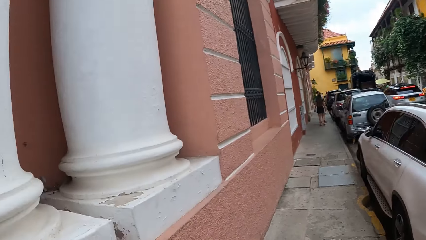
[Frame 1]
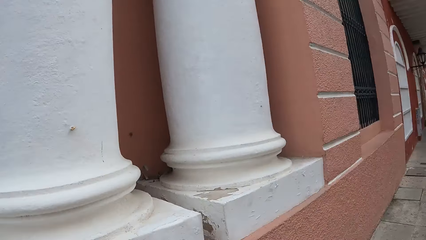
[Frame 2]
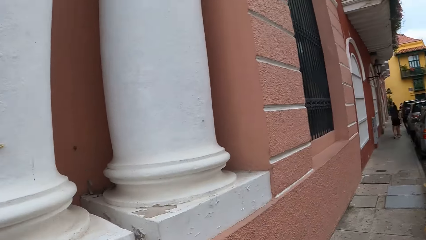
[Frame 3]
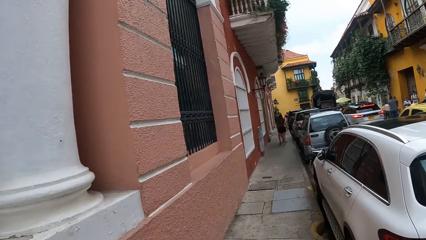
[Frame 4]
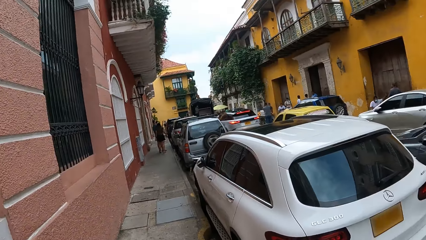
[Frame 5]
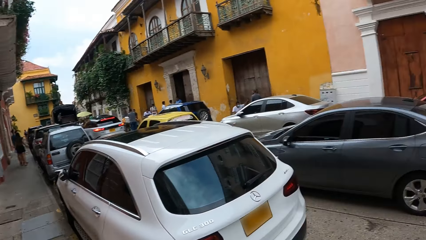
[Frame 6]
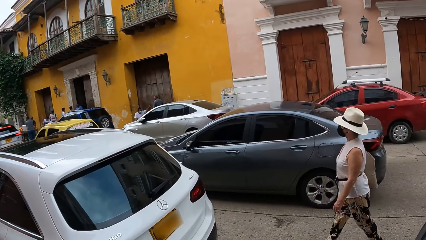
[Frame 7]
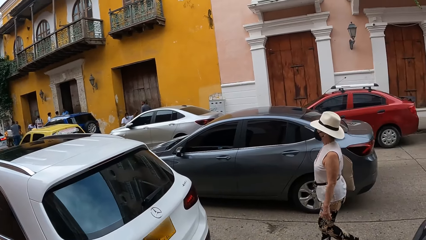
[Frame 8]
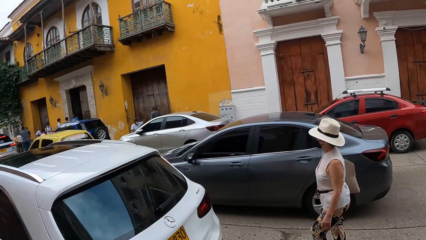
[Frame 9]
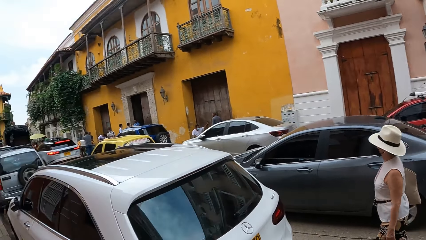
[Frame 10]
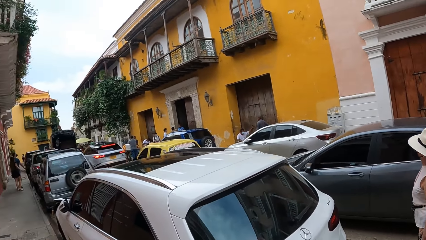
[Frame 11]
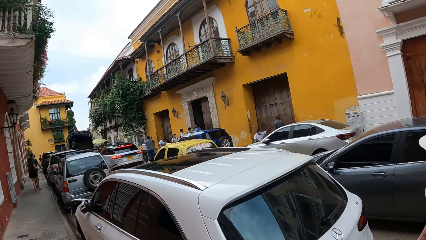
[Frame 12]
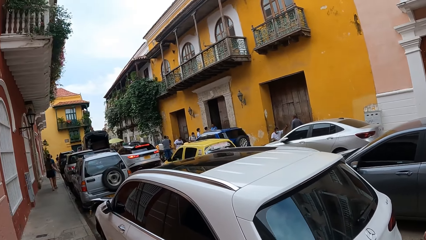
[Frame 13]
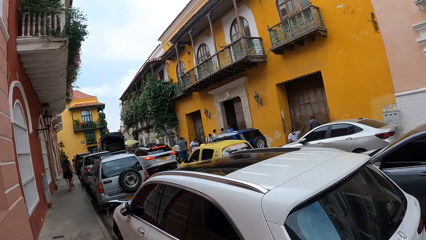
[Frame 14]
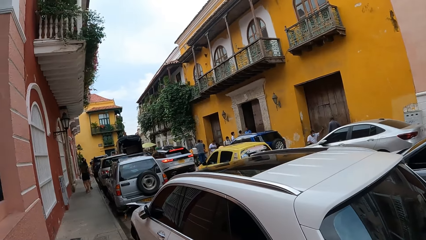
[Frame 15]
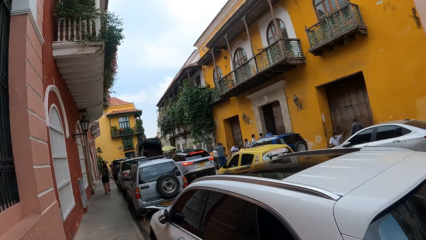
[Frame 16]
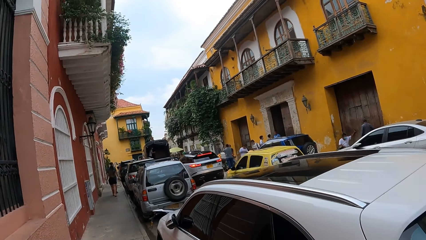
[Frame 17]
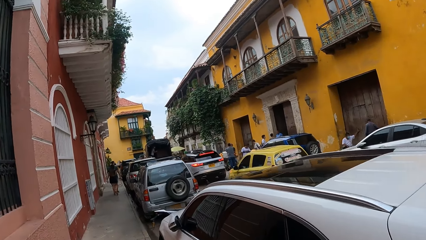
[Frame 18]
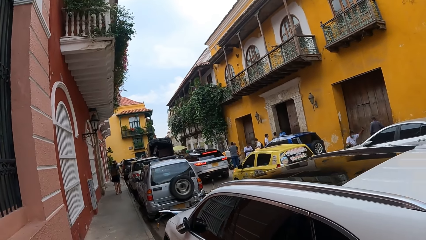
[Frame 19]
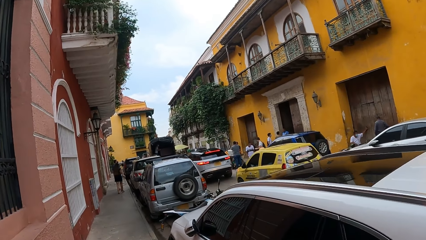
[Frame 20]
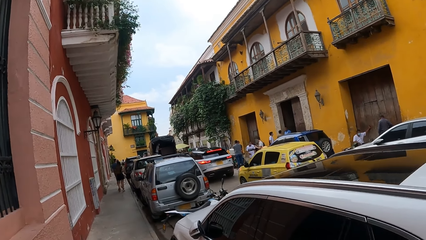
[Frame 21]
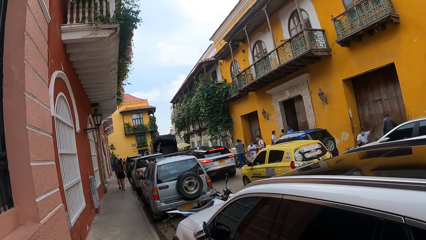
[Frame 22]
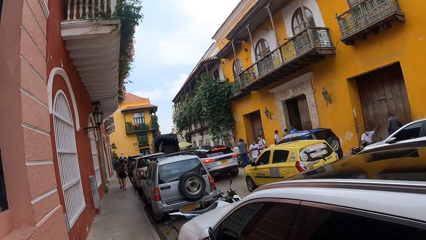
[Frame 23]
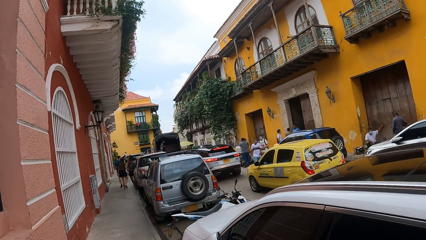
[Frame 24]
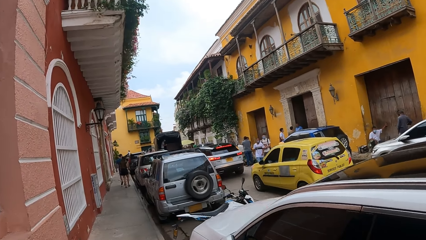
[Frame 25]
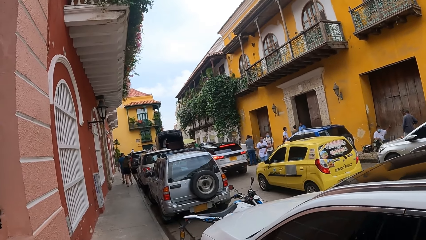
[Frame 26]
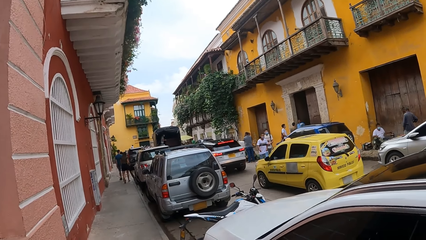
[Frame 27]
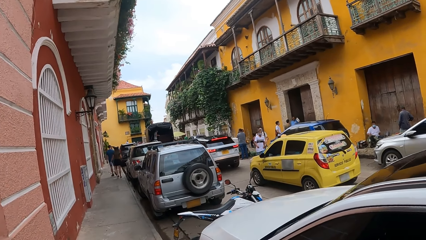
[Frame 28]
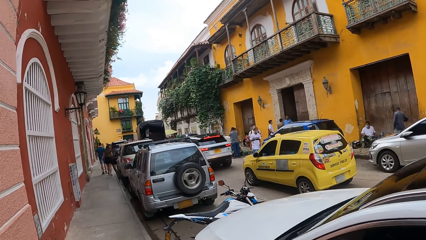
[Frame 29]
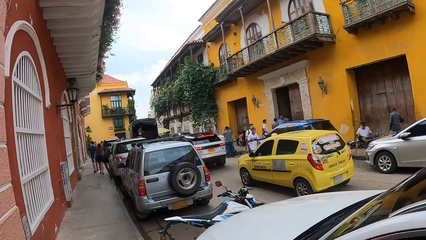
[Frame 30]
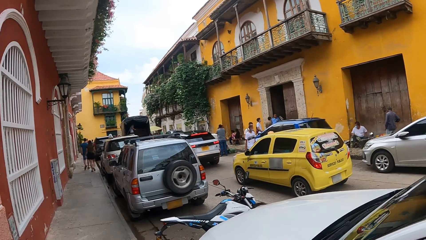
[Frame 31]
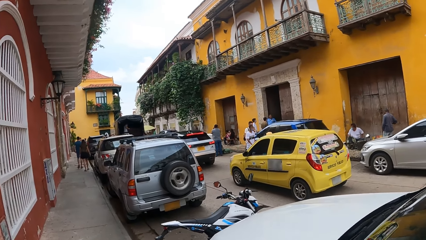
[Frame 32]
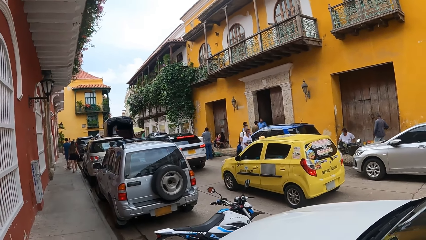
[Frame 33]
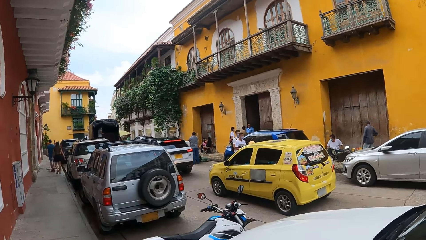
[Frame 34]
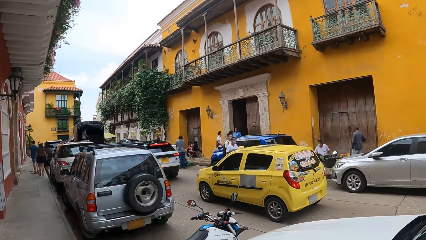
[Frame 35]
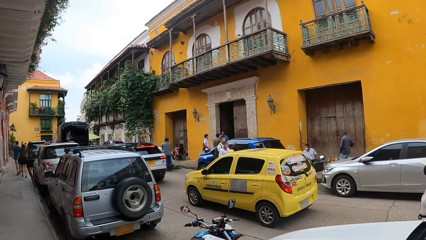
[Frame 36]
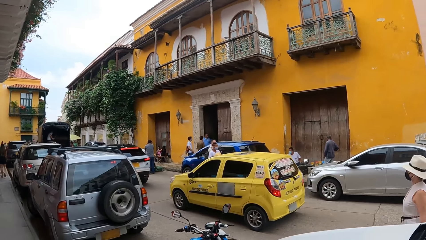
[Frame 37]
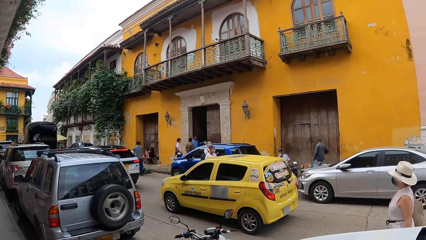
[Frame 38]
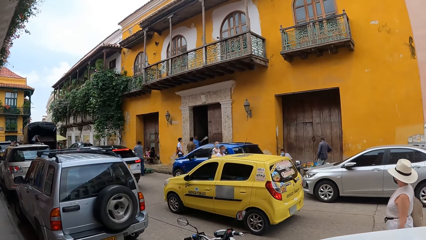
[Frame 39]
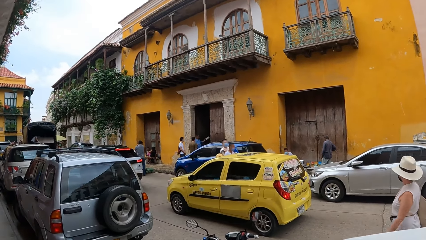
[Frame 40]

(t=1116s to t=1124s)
The camera wearer walks on the street sidewalk.

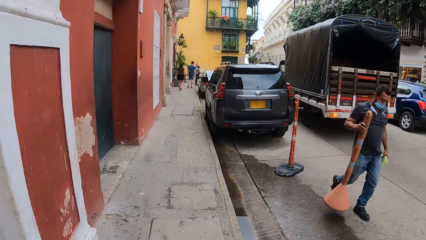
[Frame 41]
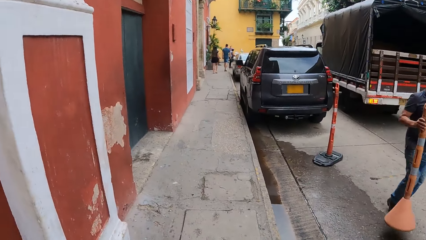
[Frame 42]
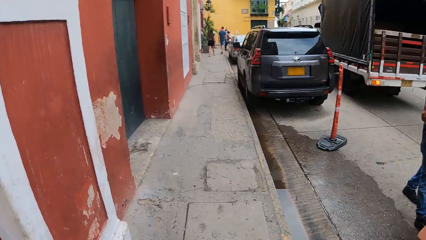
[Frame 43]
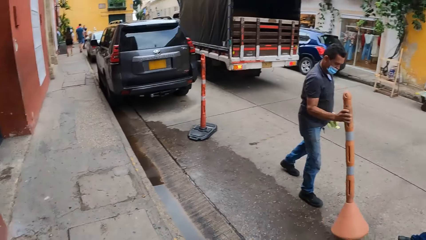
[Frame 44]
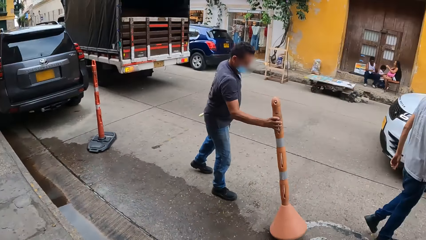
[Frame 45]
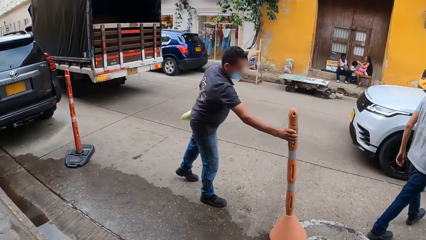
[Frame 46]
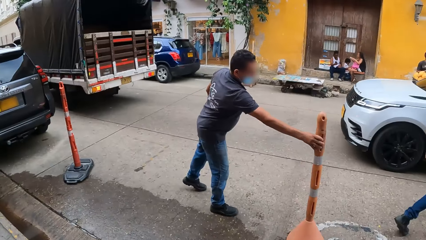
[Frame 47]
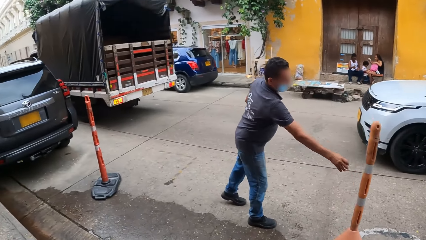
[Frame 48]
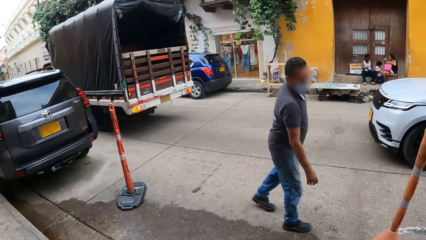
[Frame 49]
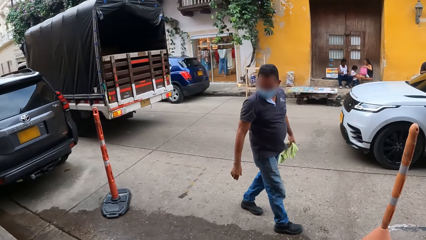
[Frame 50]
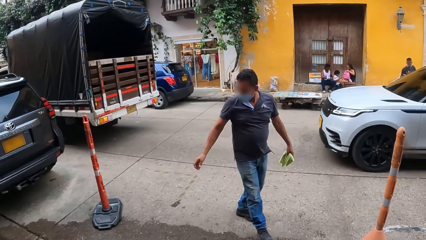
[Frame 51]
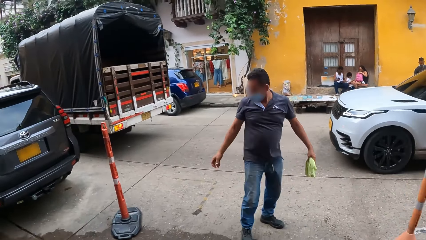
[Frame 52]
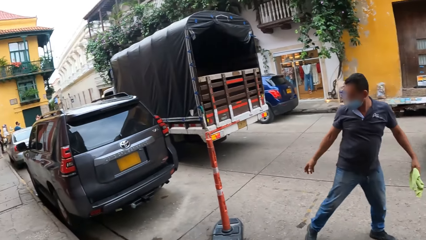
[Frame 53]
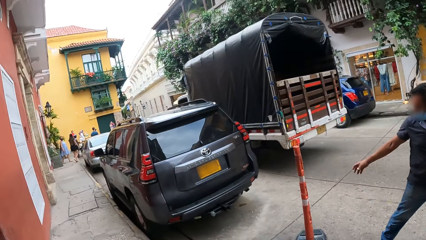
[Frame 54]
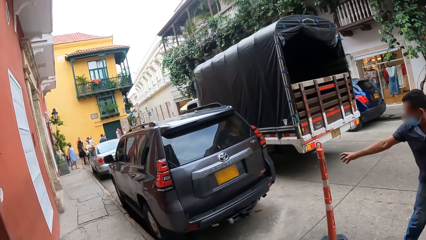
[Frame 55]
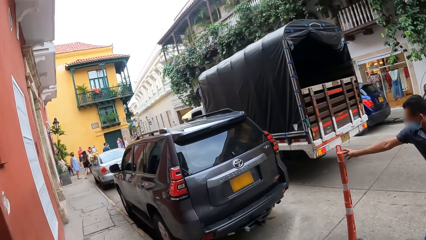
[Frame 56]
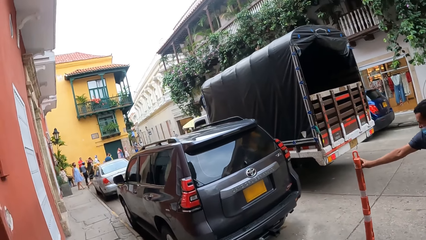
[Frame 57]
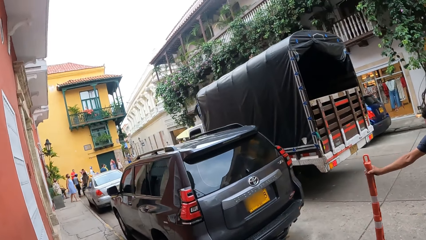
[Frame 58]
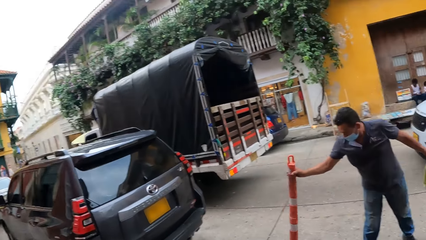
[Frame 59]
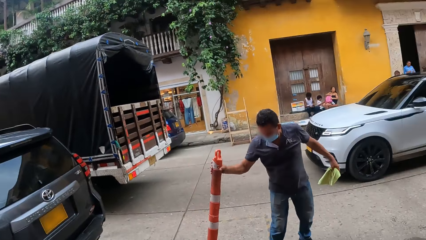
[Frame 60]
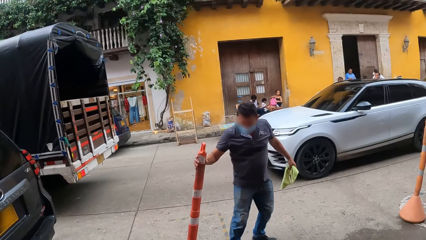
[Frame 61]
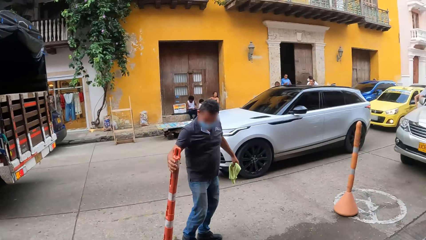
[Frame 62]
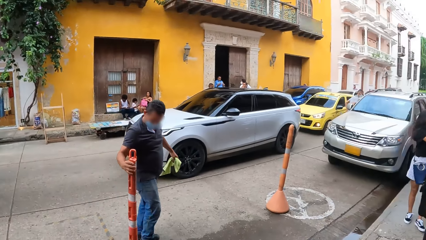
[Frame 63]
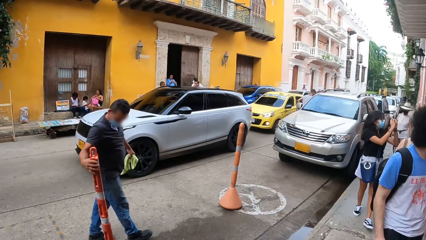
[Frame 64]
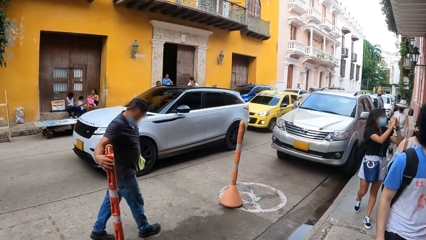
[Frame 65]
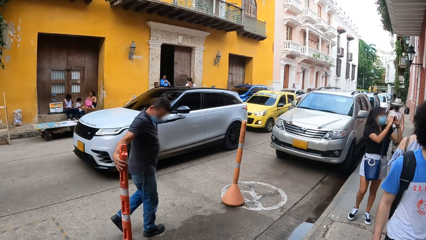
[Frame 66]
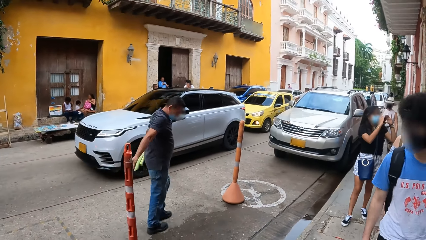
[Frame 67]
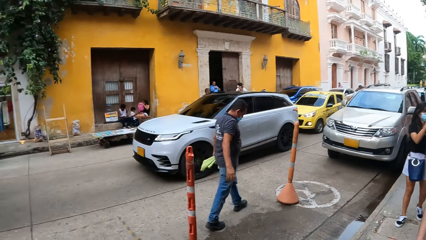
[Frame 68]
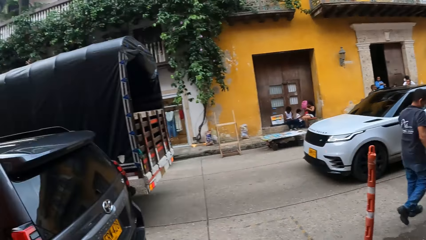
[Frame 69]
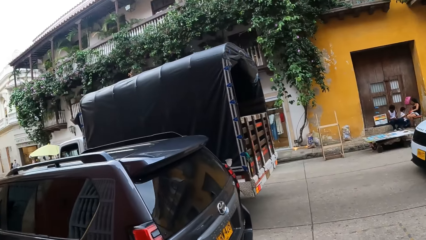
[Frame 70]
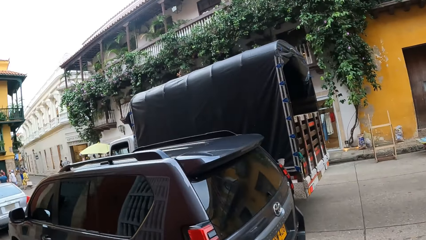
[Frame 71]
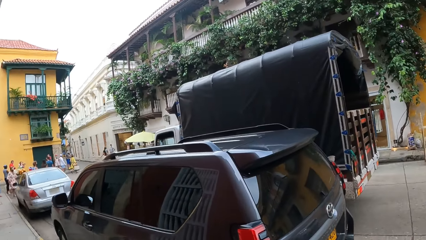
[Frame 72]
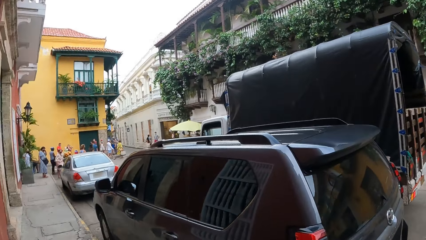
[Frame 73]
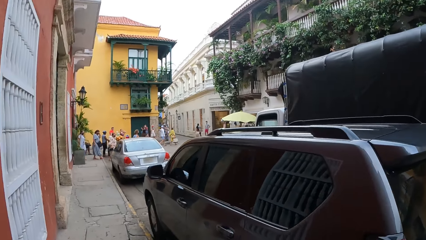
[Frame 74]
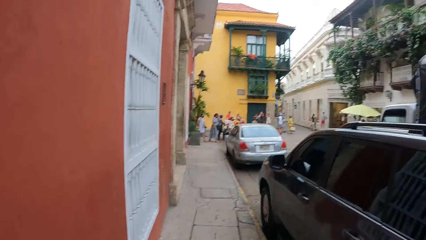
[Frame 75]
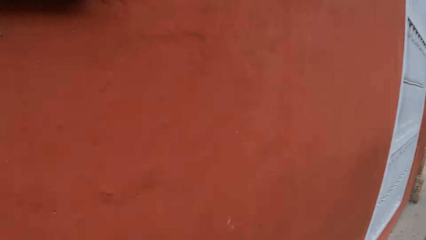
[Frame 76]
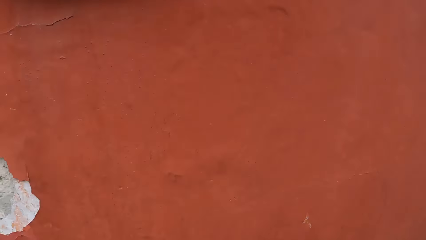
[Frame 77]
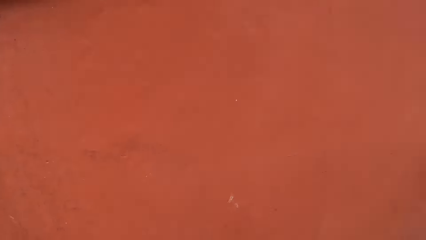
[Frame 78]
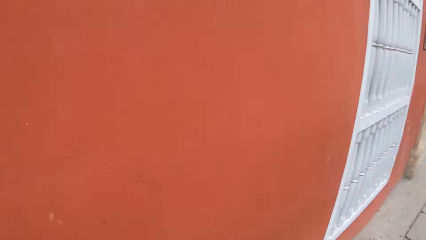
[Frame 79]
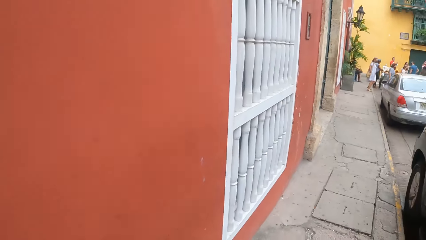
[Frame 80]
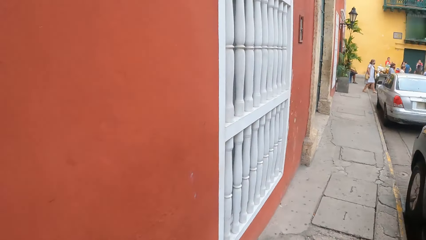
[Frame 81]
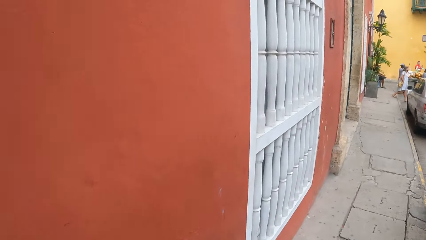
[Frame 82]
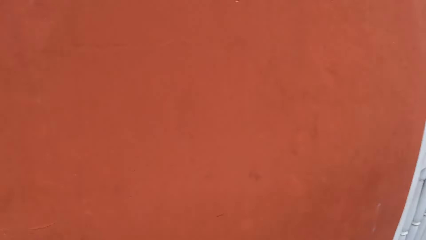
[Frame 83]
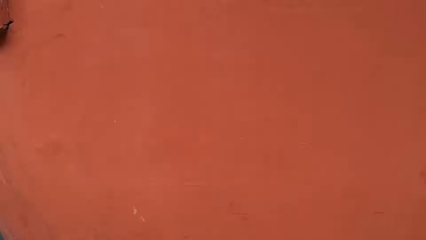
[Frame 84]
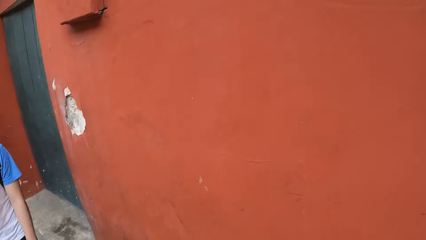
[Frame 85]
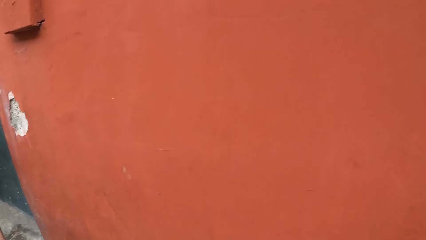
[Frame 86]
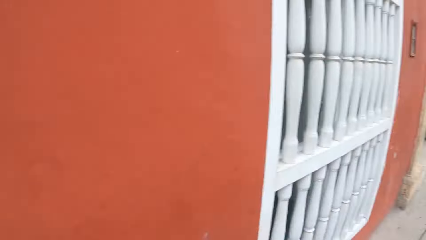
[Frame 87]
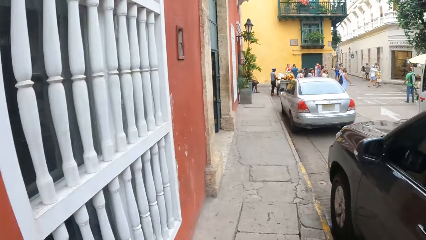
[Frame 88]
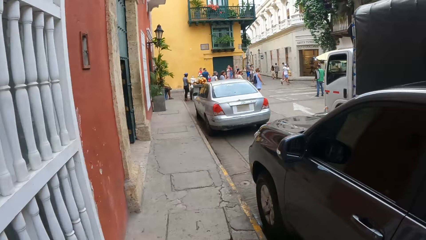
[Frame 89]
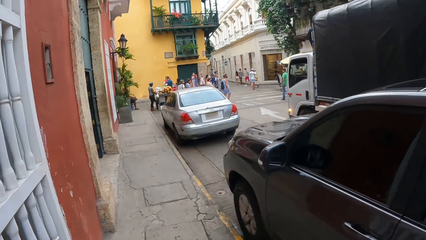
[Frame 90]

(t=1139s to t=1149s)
The camera wearer looks around the street. They walk on the street sidewalk. They look at the wall of a building.
